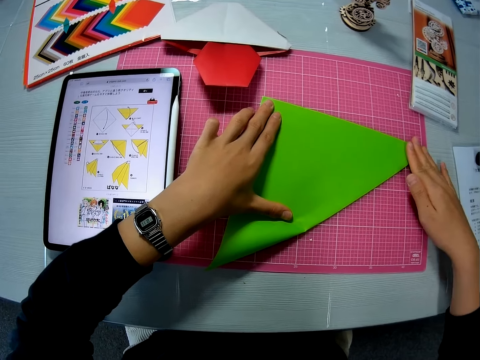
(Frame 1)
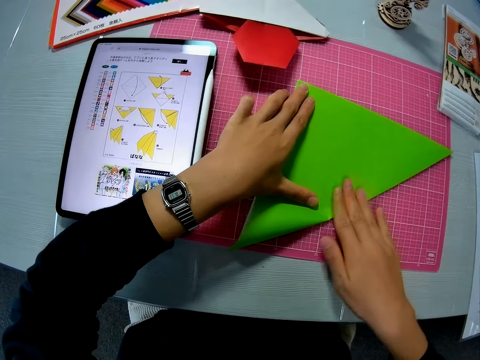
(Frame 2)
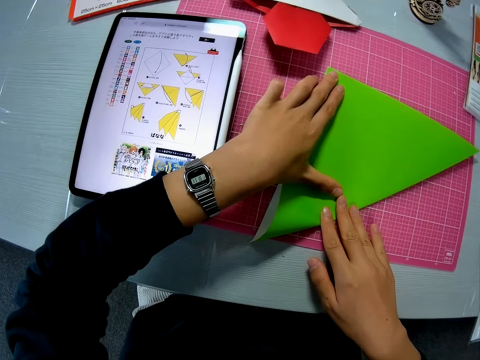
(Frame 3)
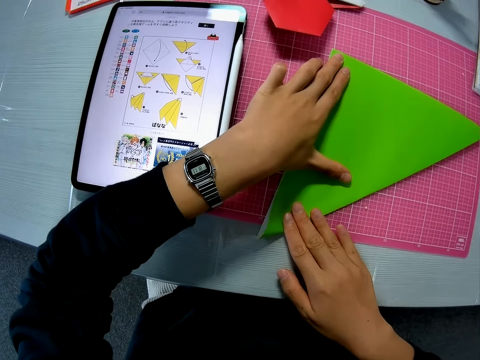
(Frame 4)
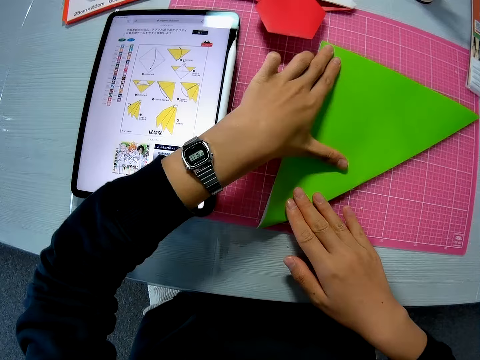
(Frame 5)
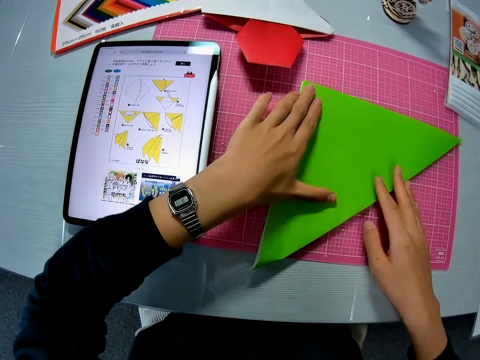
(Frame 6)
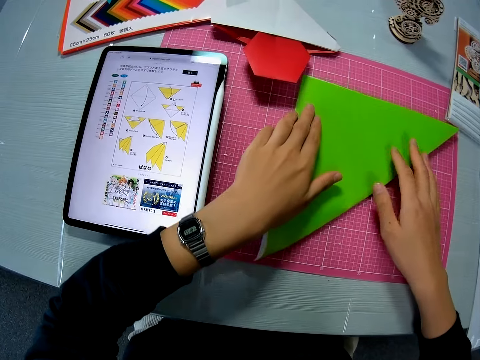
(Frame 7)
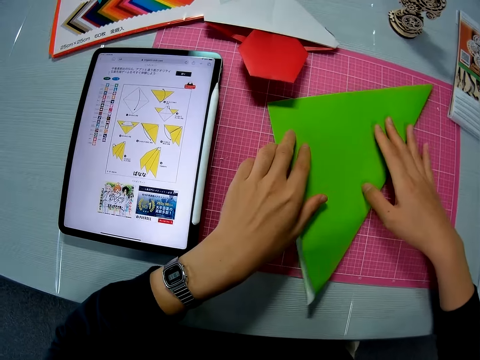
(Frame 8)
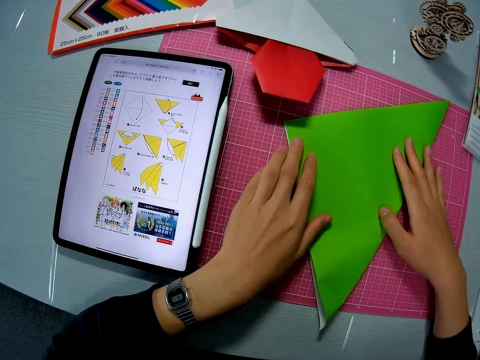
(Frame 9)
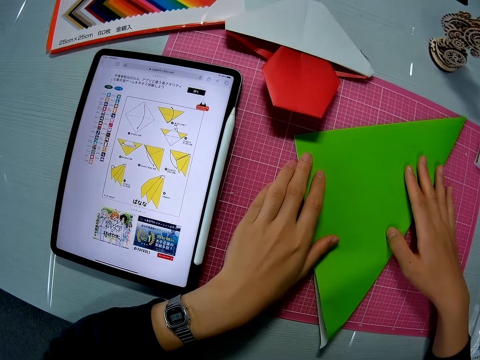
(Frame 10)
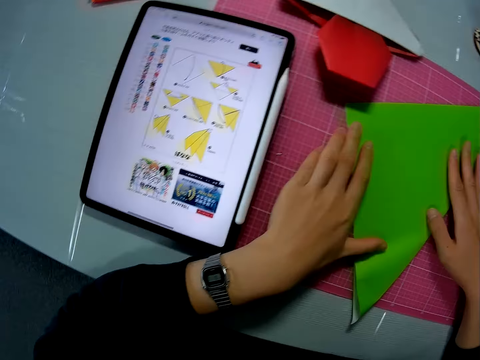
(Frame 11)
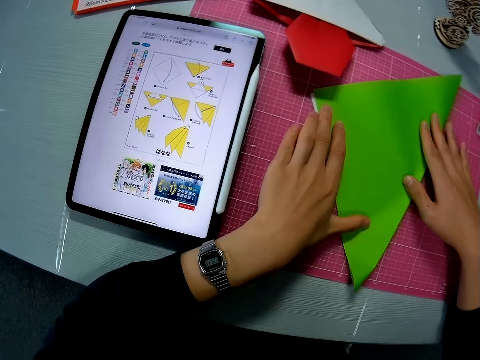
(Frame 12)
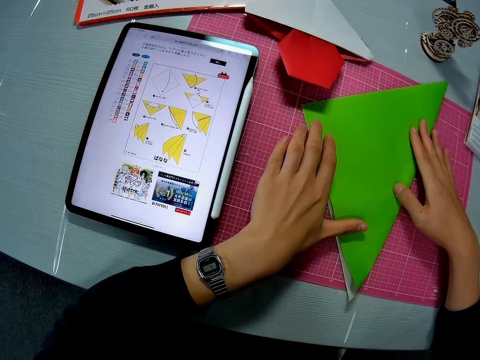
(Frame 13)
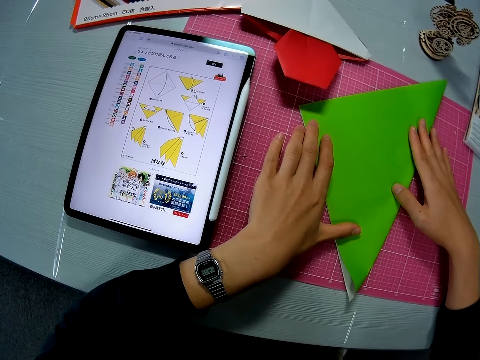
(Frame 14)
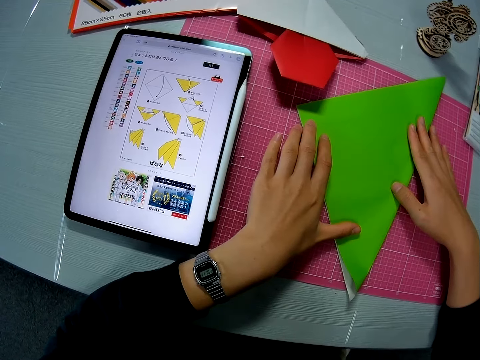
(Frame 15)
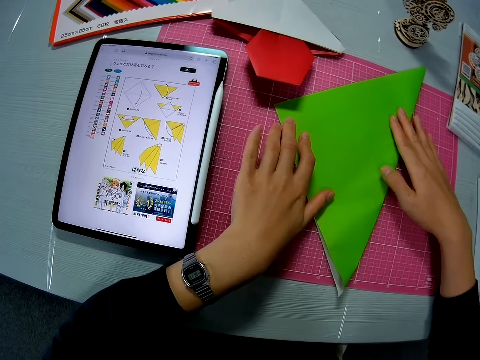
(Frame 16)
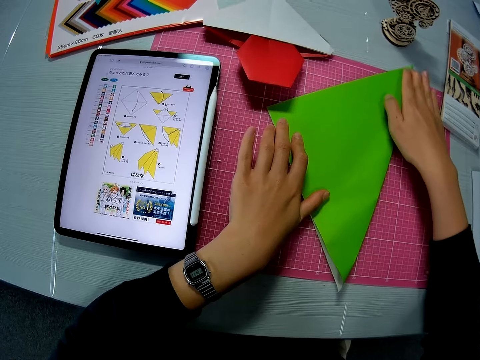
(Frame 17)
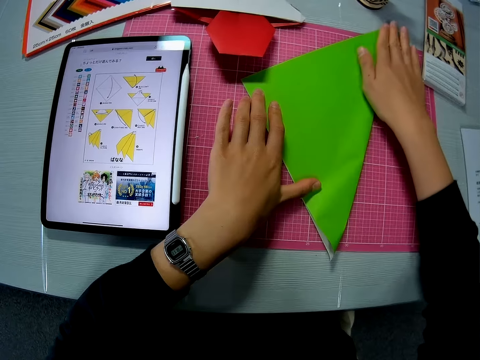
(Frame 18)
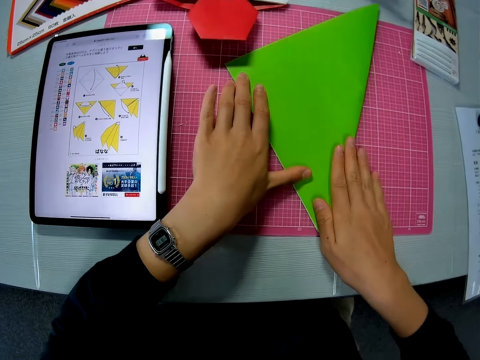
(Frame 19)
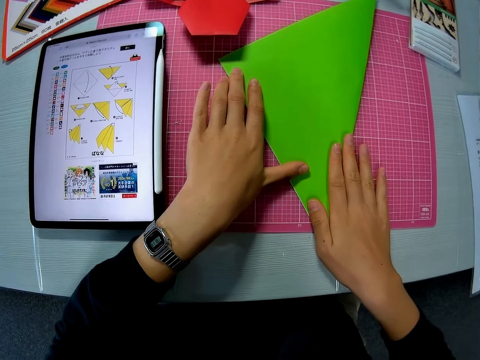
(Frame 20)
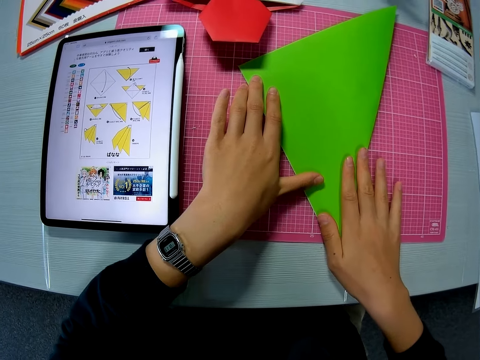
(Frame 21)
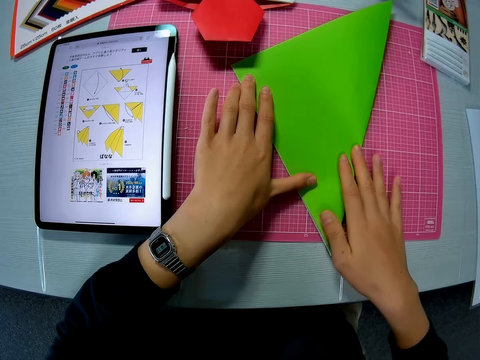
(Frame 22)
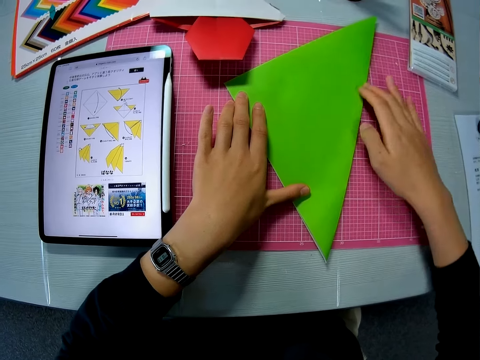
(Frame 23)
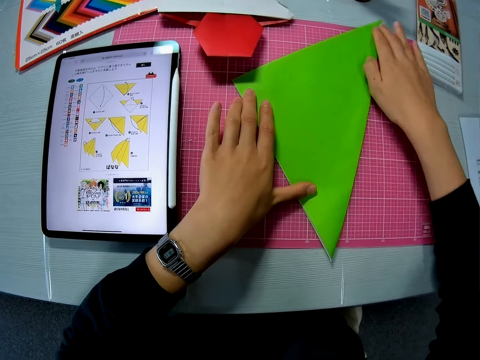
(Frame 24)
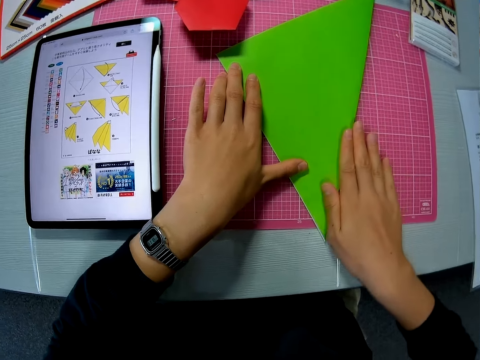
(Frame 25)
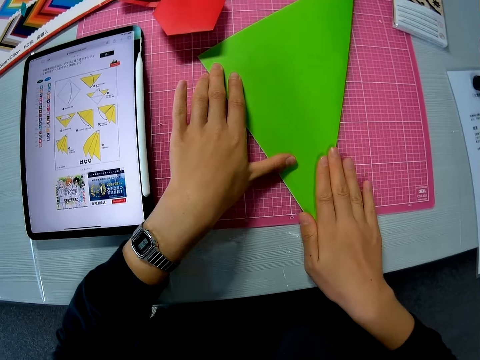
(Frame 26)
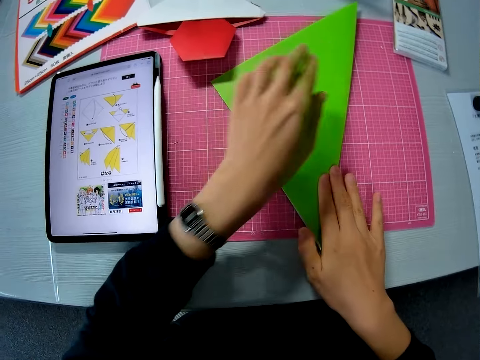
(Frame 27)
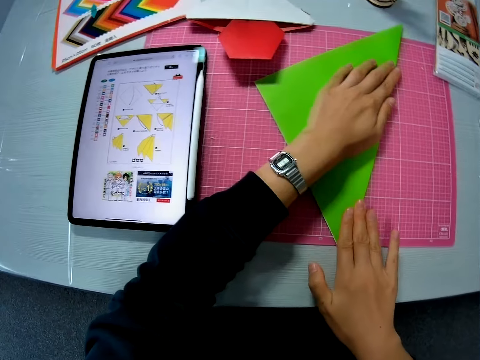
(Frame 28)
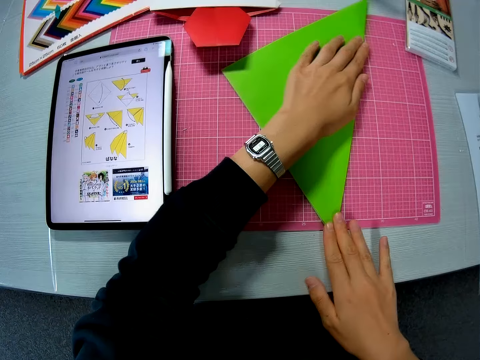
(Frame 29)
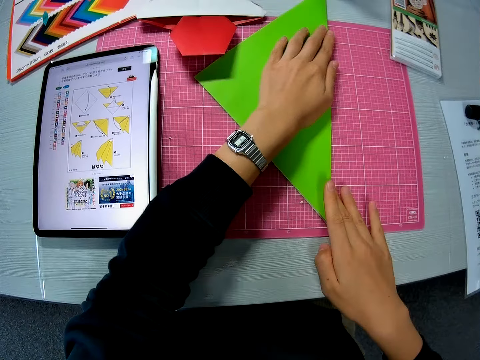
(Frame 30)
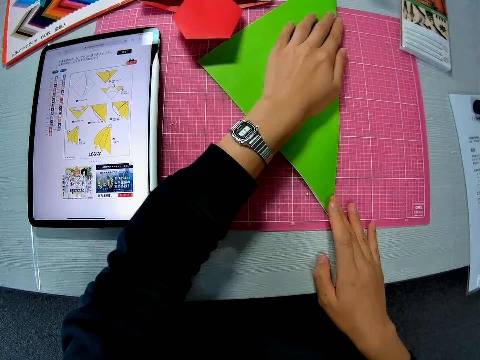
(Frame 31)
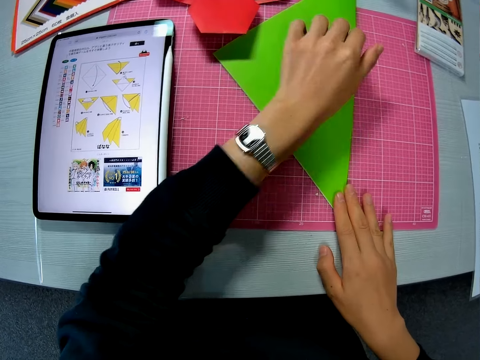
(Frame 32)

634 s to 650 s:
The camera wearer aligns the paper with fingers. They turn the paper. They stare at the paper craft. They align the paper with fingers. They align.

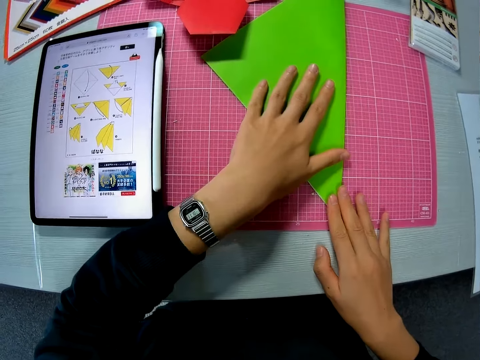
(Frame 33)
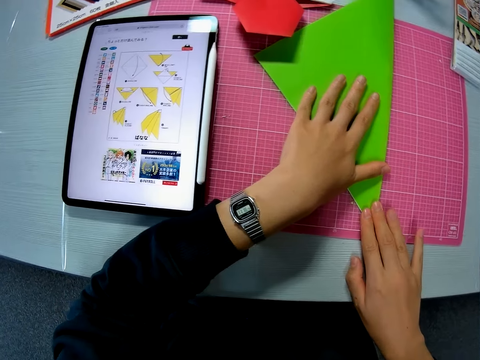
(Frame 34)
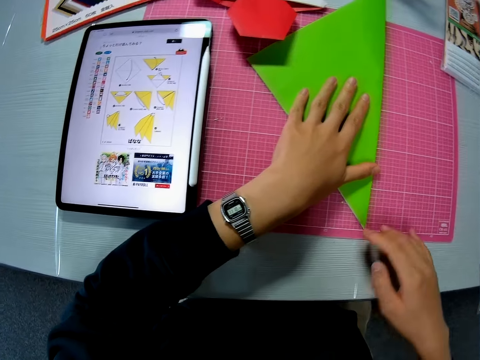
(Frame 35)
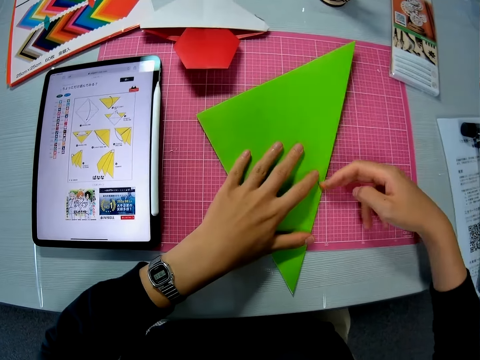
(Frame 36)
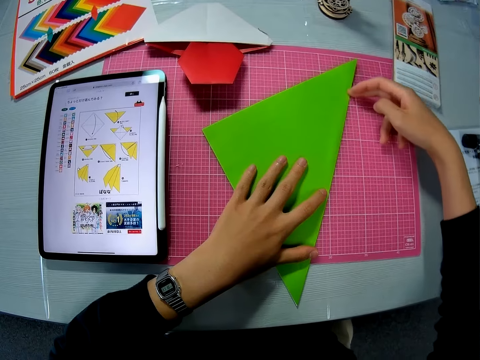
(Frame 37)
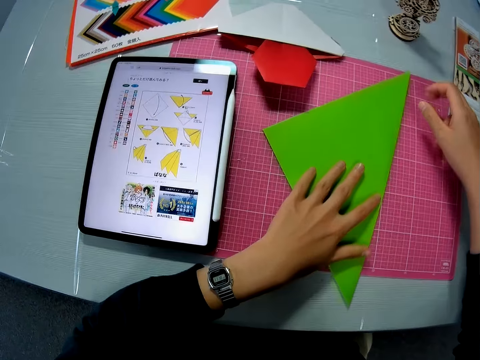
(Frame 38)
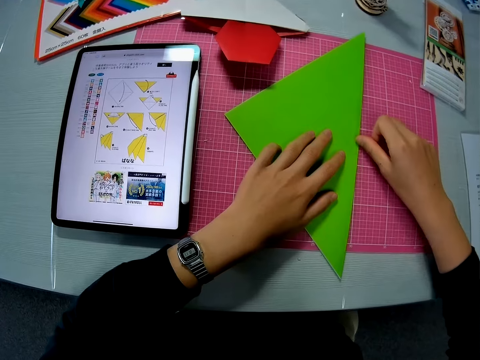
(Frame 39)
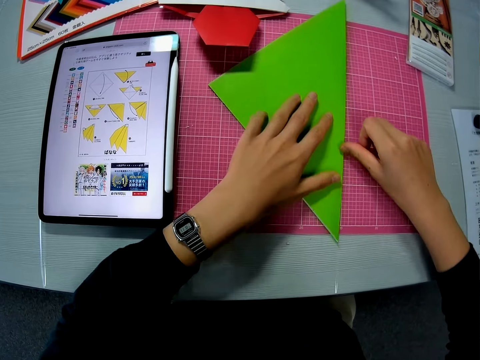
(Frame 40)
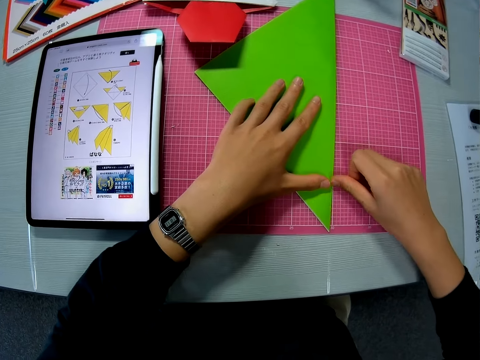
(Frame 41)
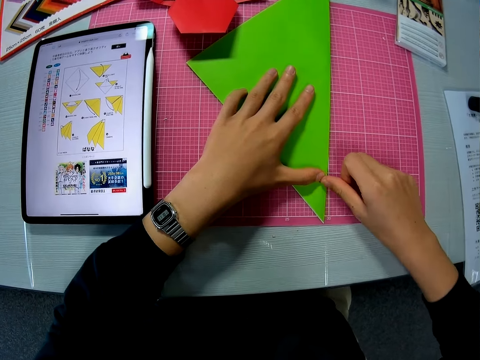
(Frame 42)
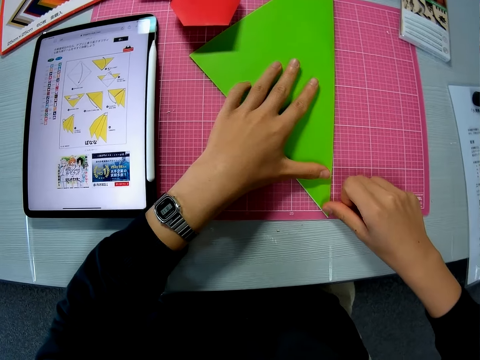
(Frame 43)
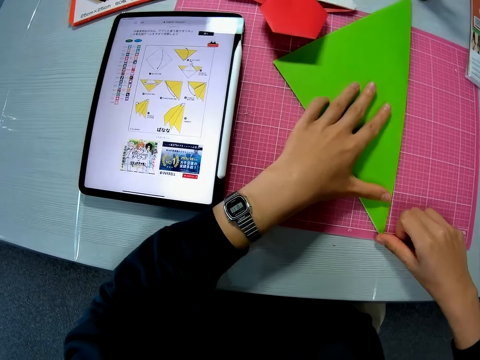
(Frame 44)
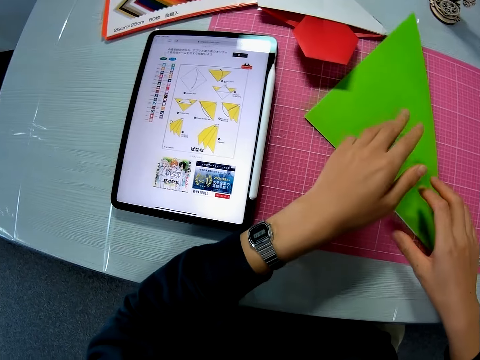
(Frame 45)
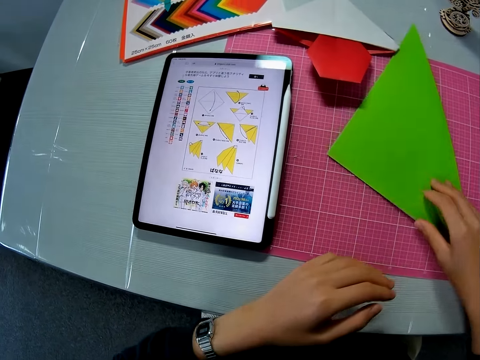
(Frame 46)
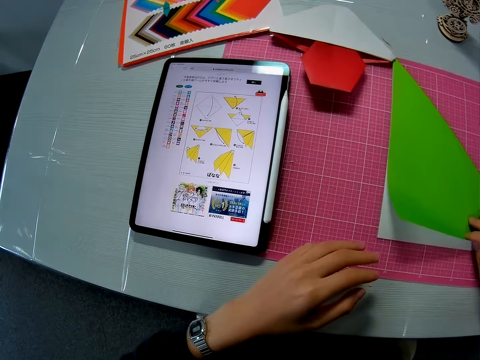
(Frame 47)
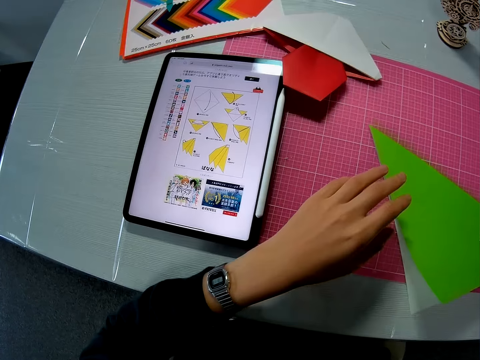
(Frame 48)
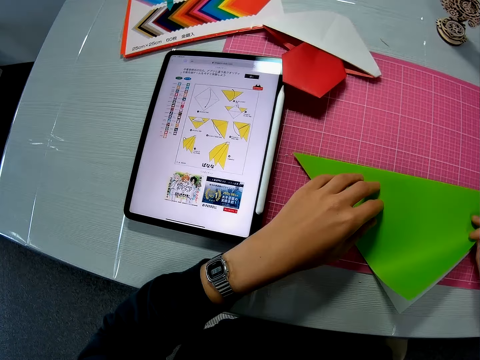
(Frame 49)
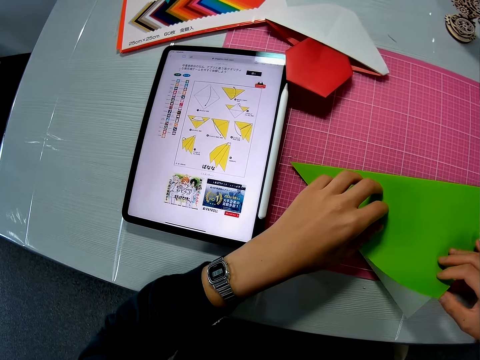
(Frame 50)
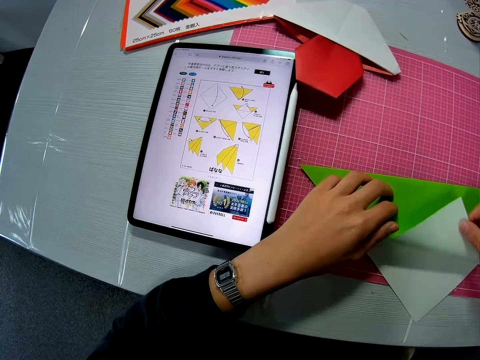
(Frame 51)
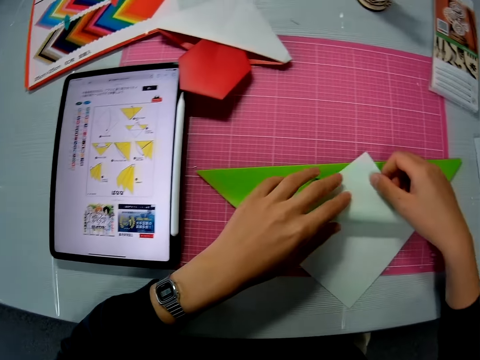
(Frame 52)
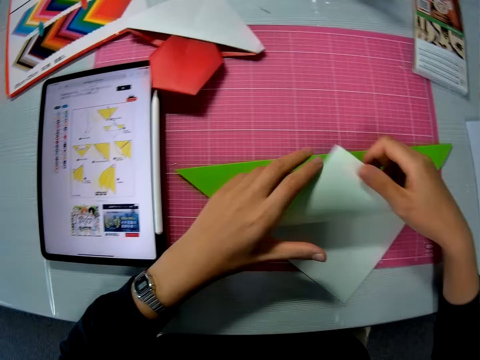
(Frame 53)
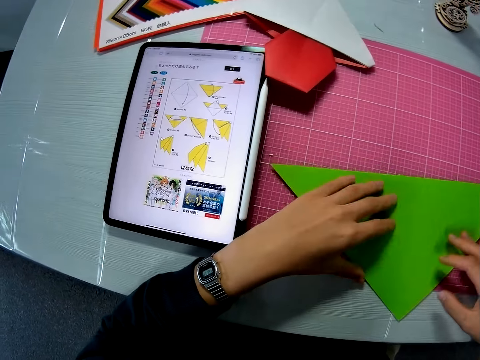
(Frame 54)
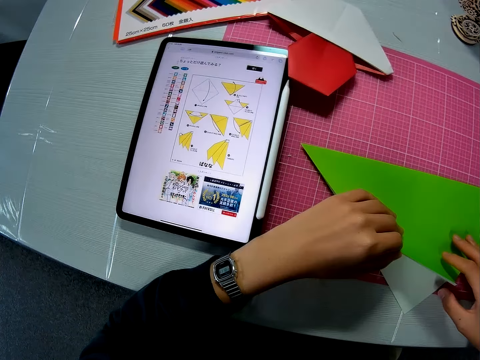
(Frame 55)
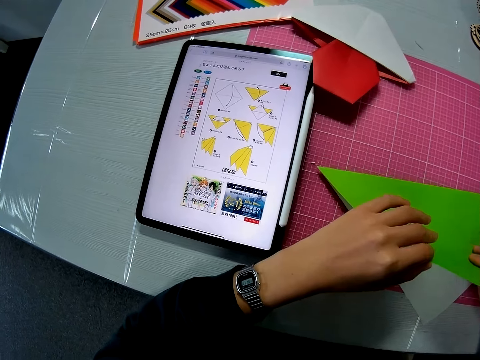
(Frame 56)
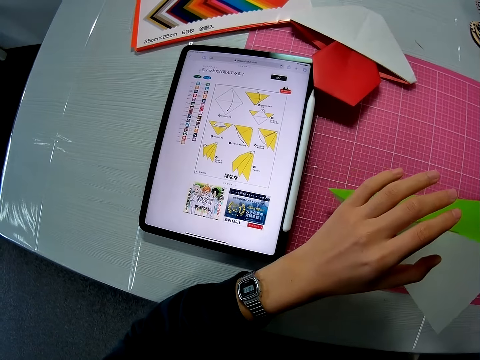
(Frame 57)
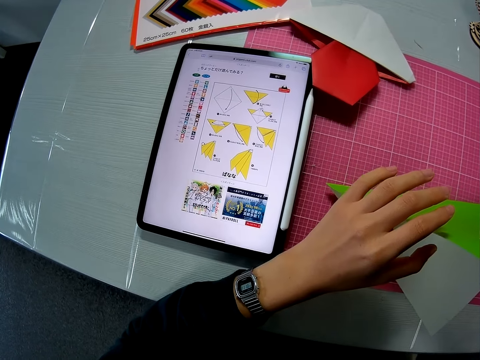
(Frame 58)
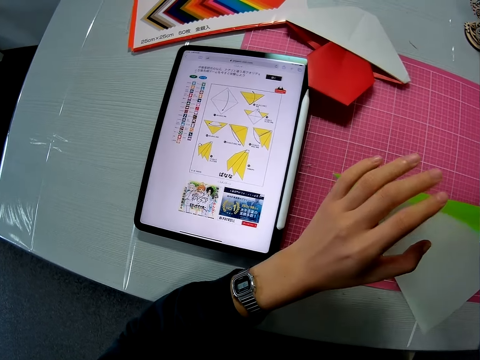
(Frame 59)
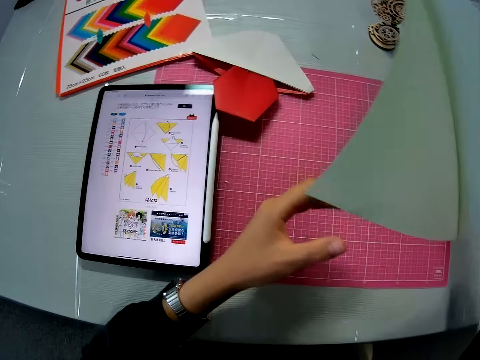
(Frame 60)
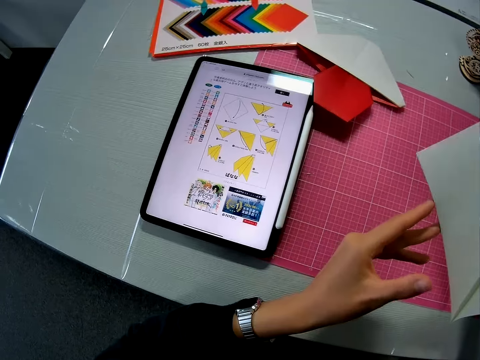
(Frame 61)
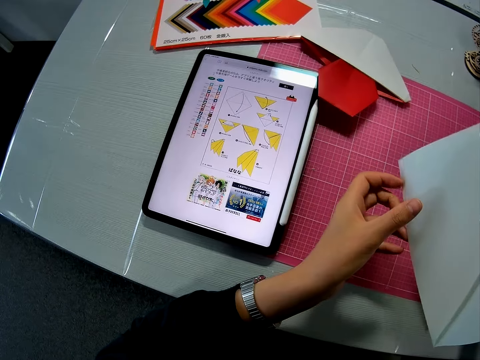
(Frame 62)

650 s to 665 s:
The camera wearer aligns the paper with fingers. They unfold the paper. They fold the paper. They open up the paper.
